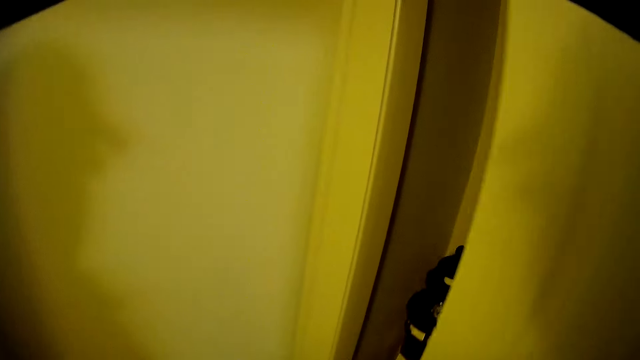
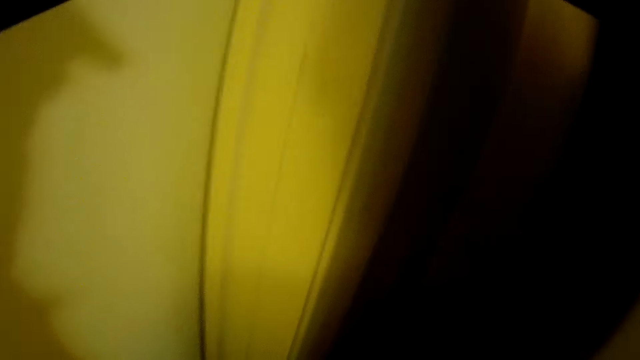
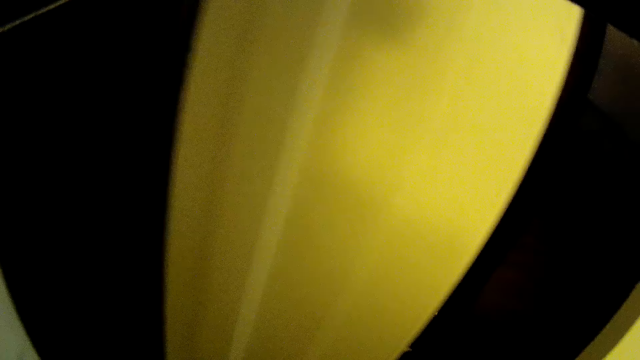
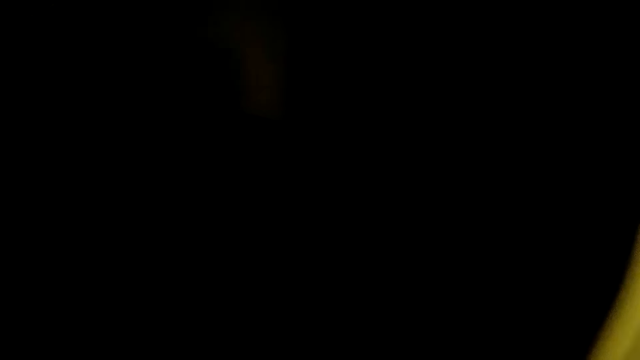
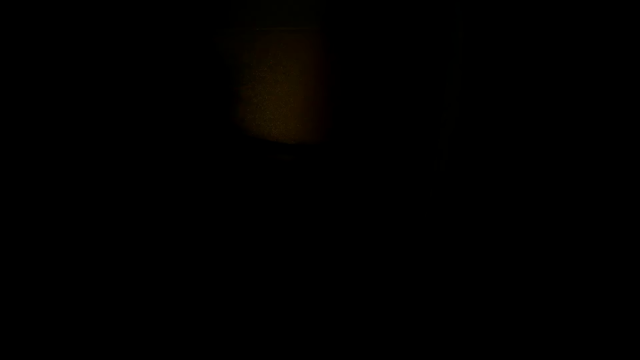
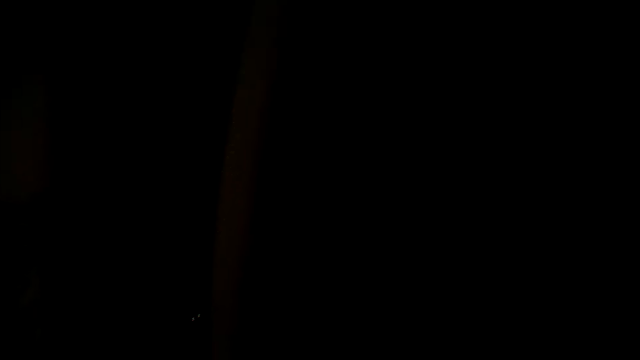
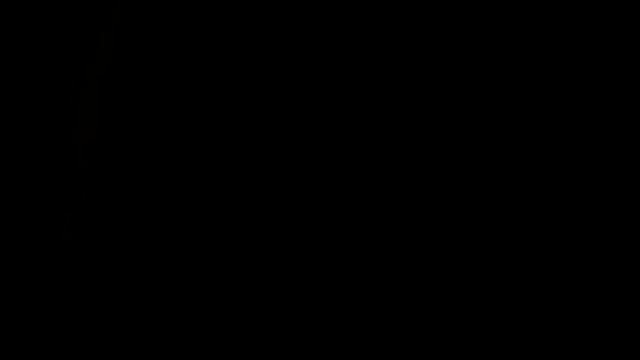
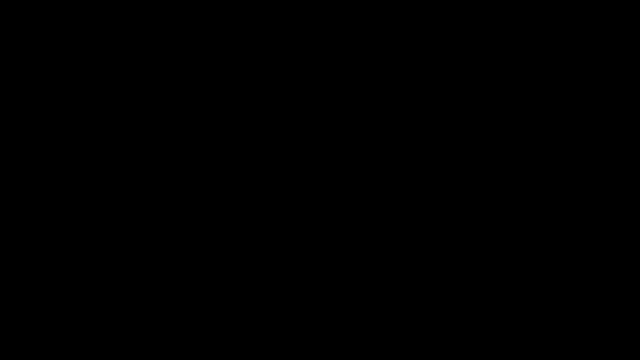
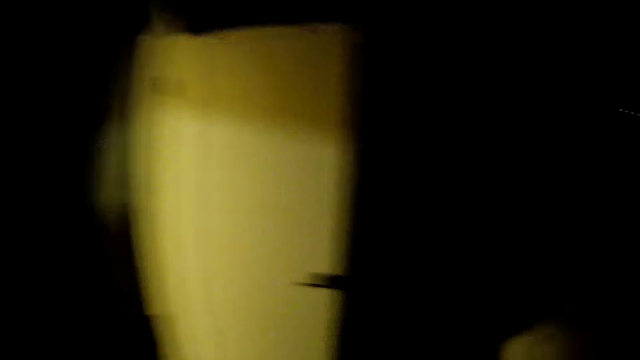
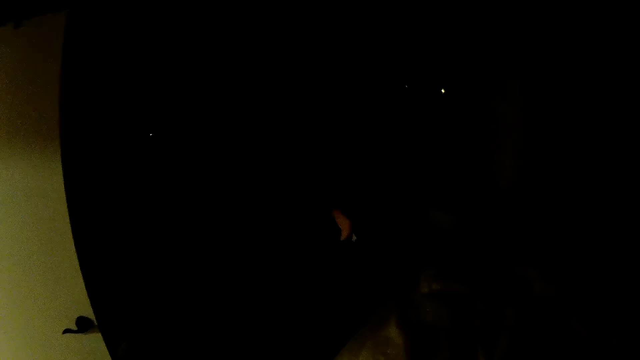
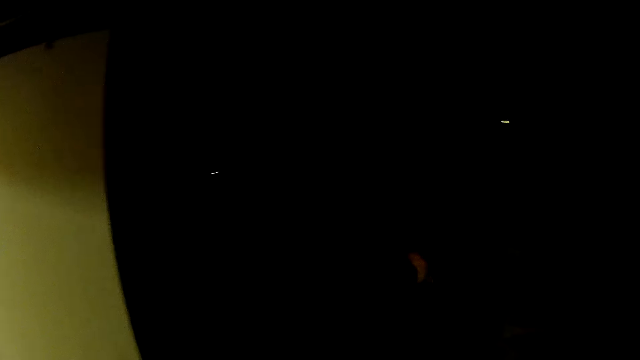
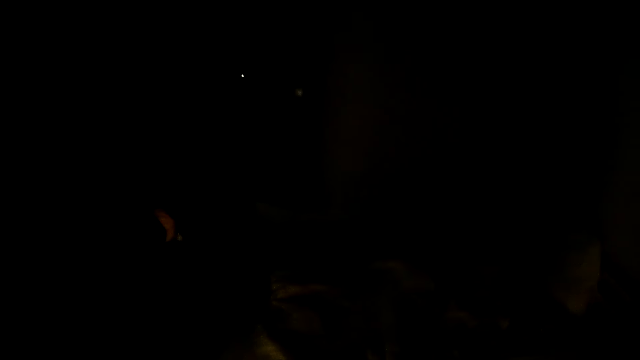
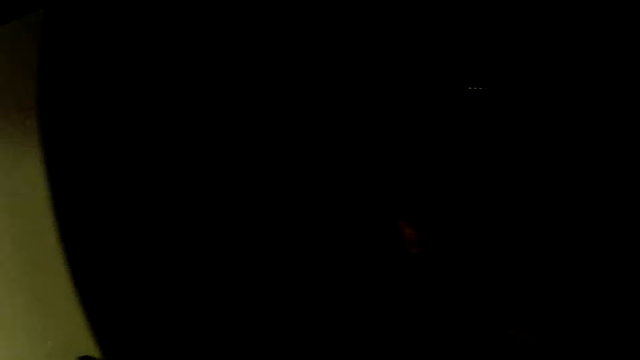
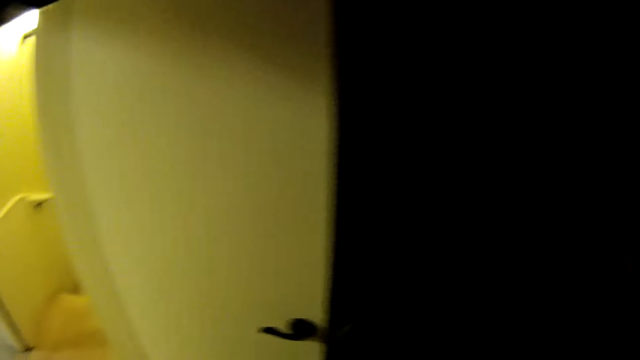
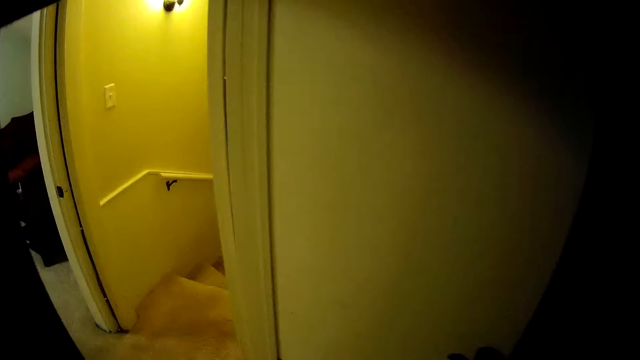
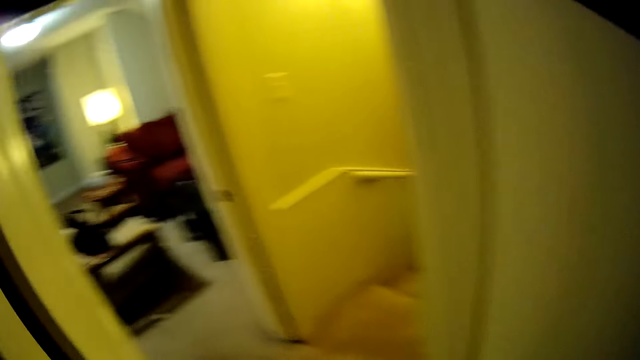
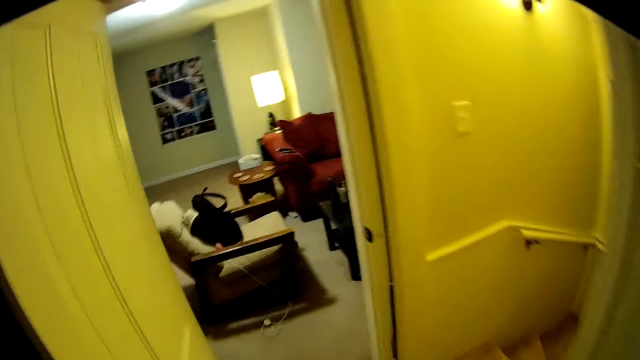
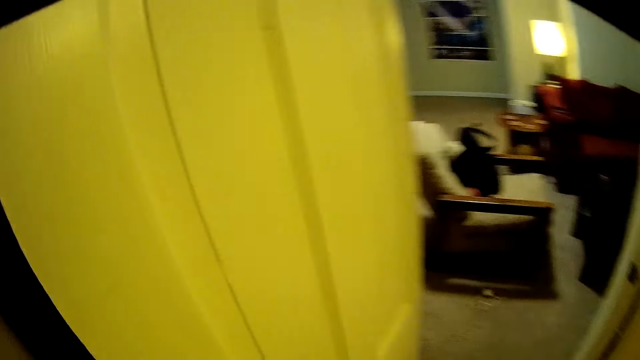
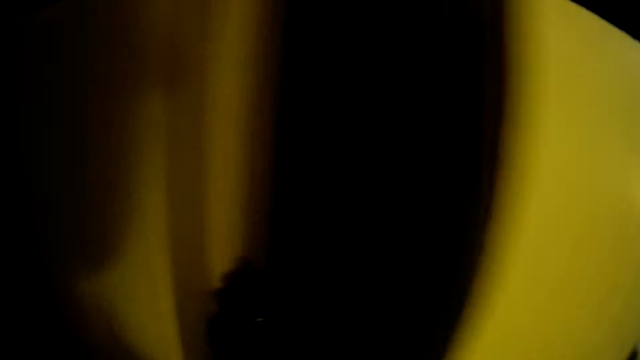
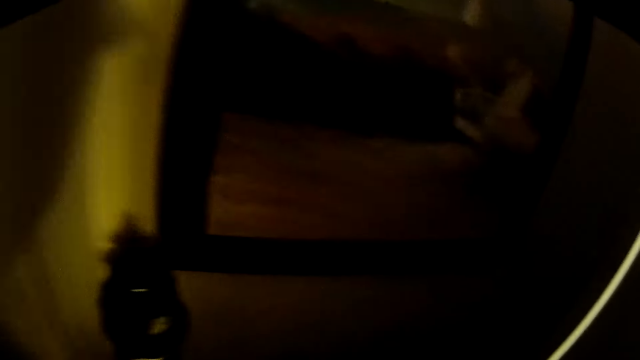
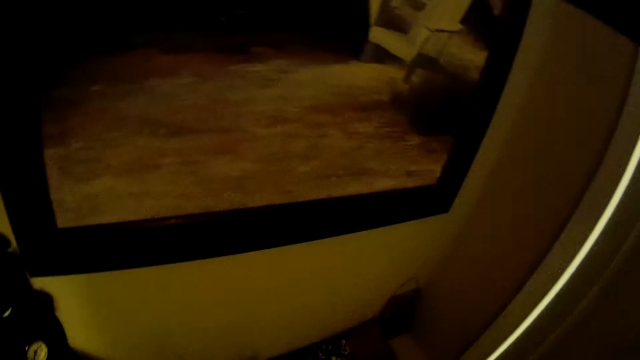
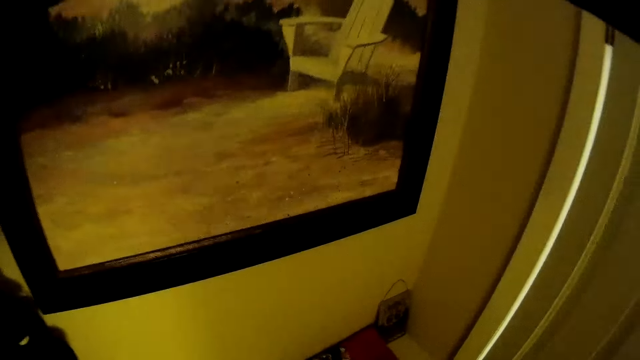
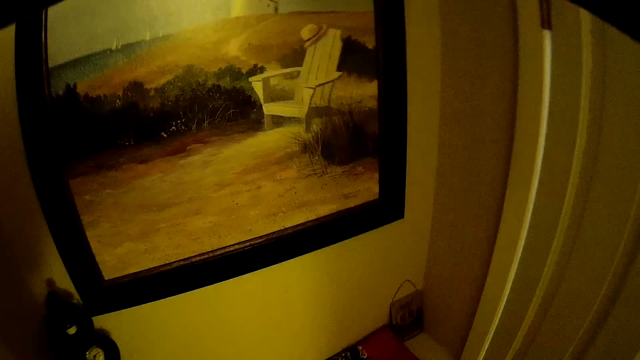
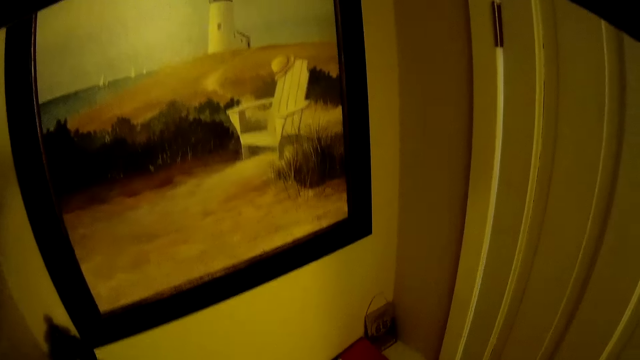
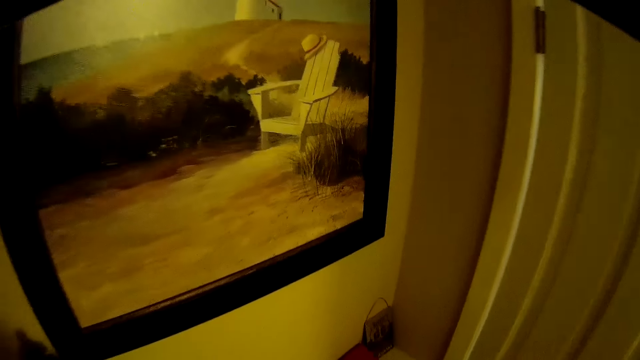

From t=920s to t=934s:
The camera wearer opens a house room door or closet. They look around. They close the door. They turn to the wall. They walk around. They look around. They stare closely at the wallpaper on the room wall.

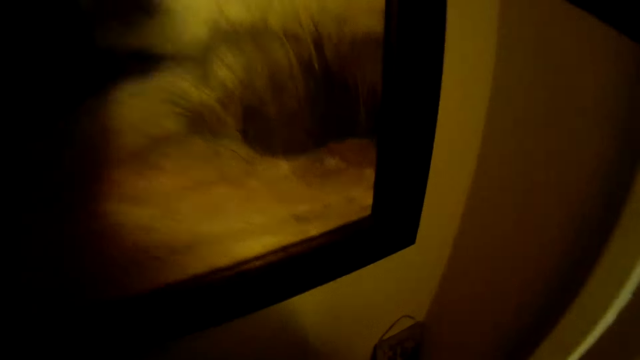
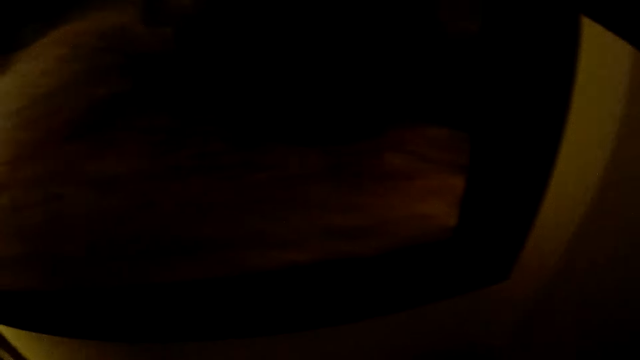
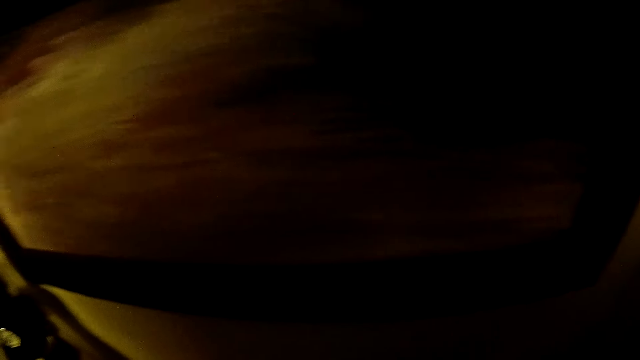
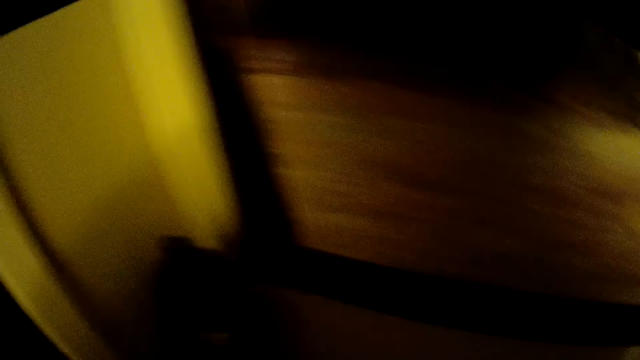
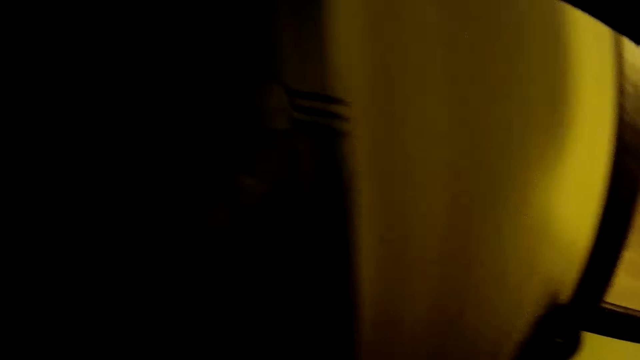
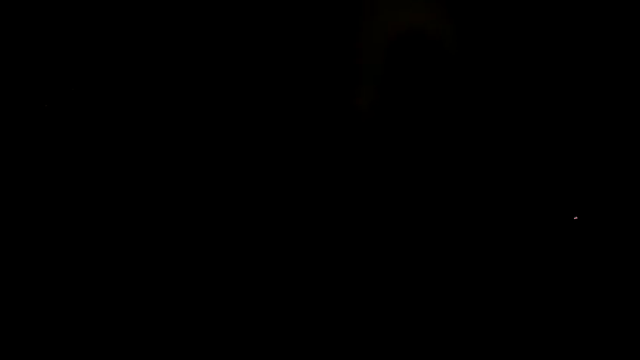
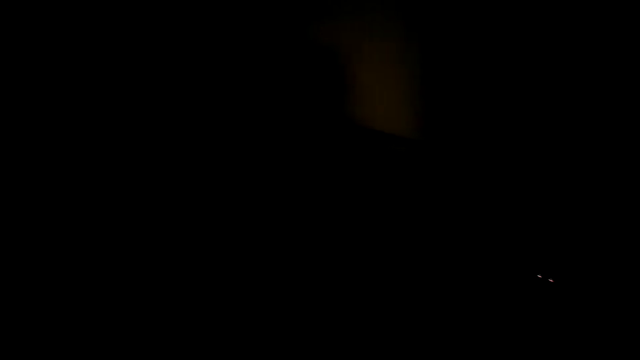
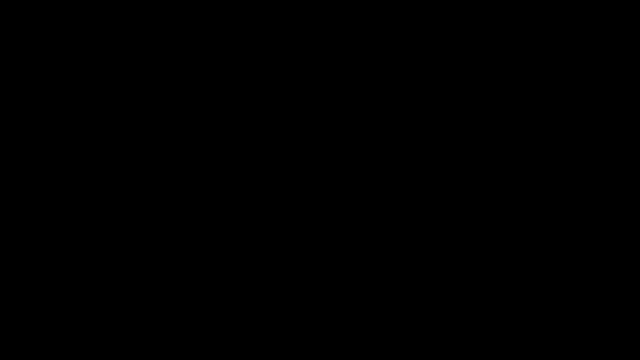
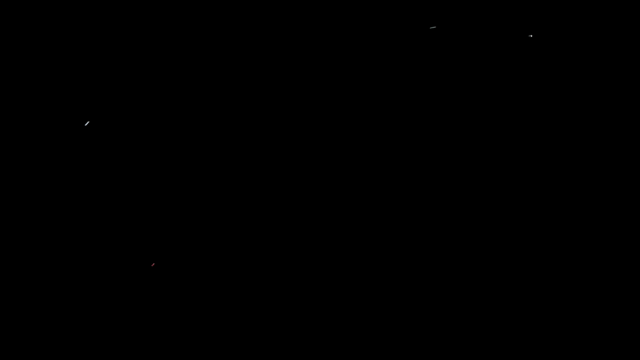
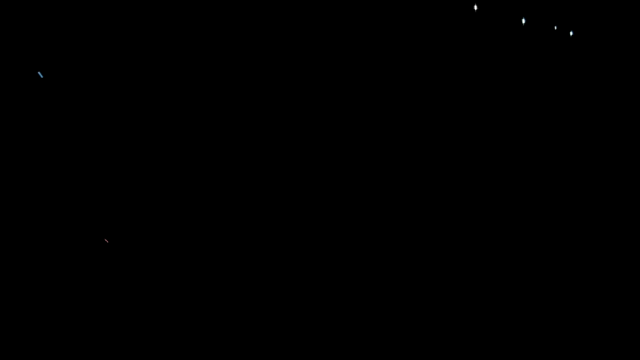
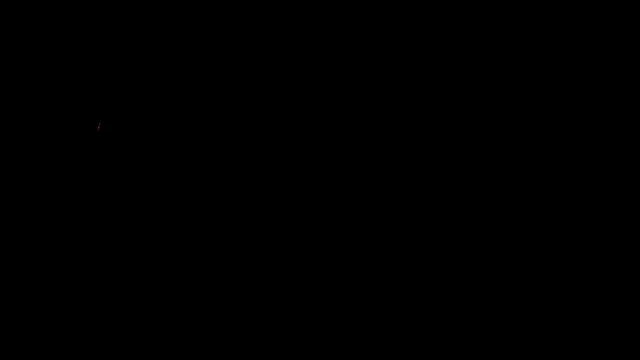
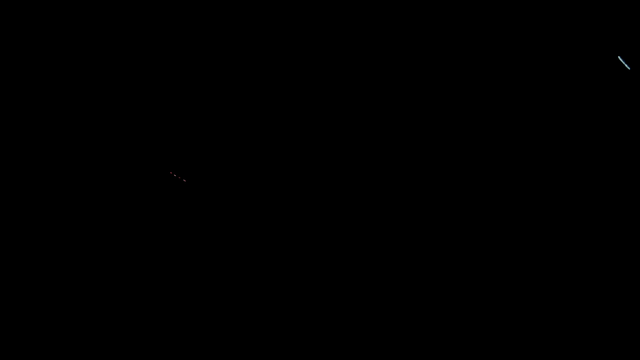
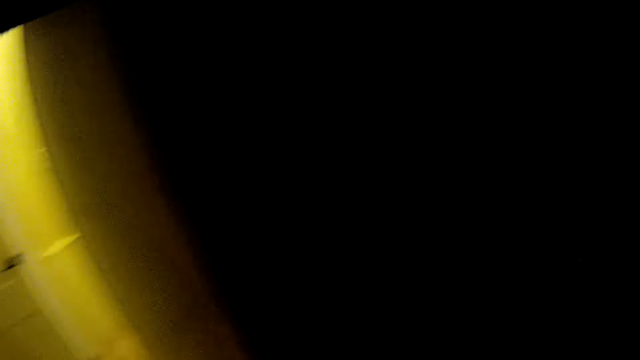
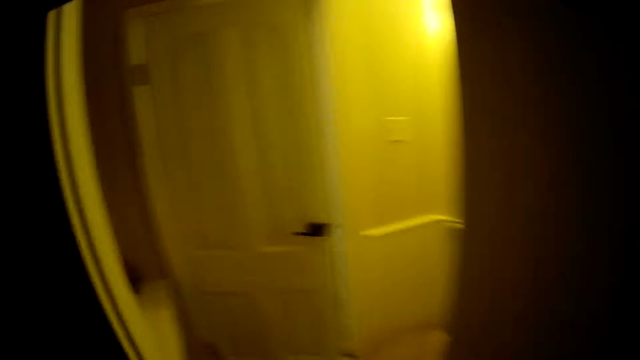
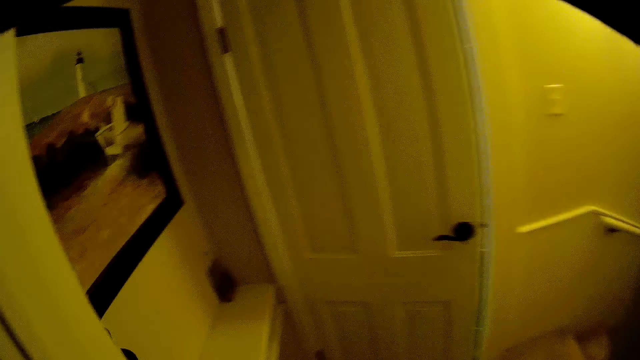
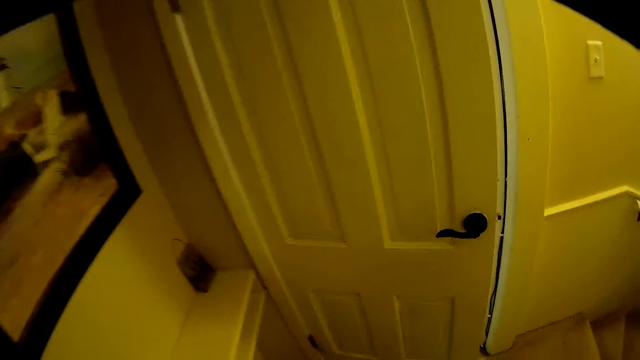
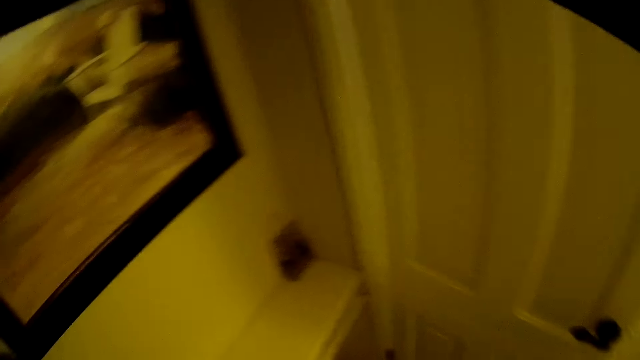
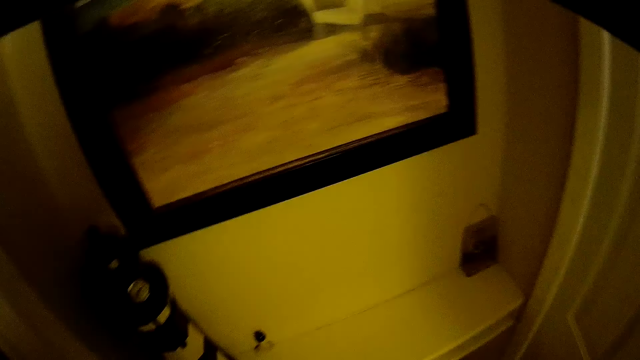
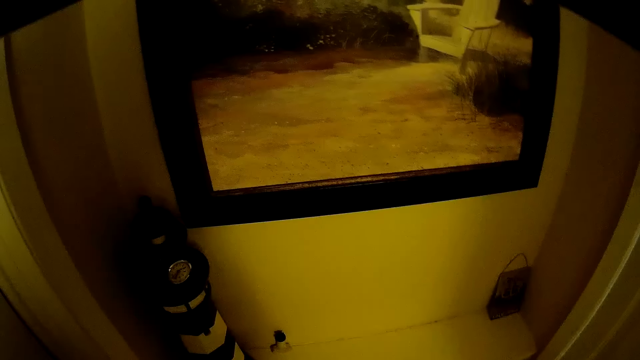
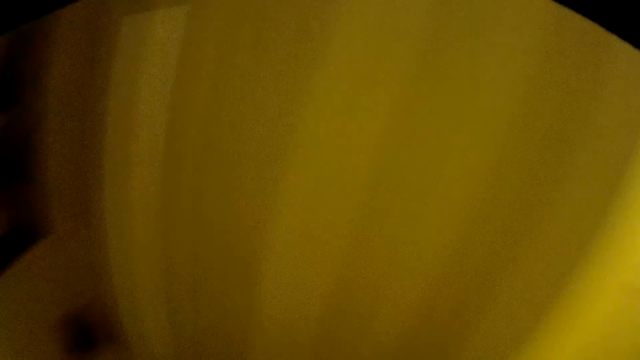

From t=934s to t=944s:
The camera wearer walks inside a room. They move around. They walk out of the room to the living room.
